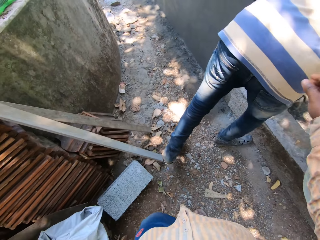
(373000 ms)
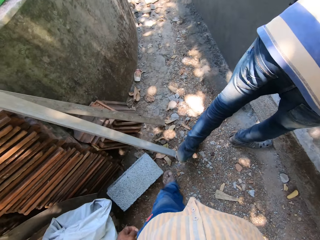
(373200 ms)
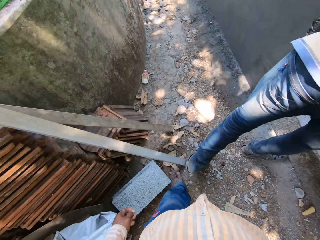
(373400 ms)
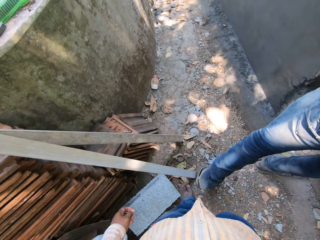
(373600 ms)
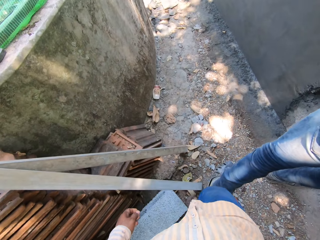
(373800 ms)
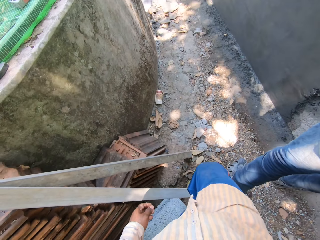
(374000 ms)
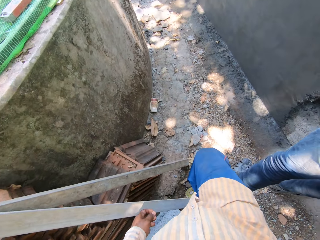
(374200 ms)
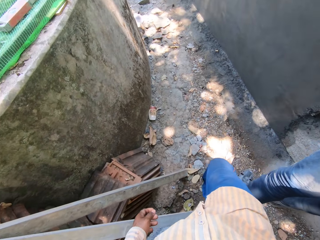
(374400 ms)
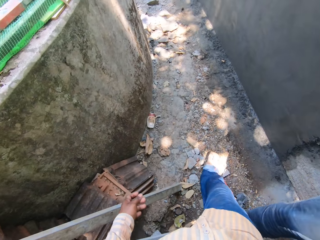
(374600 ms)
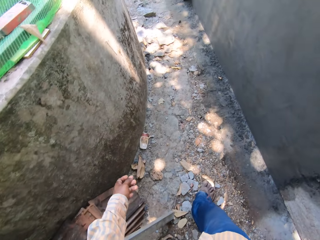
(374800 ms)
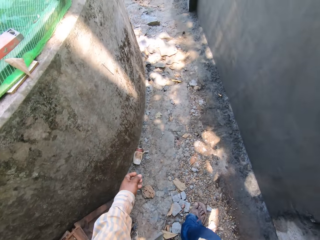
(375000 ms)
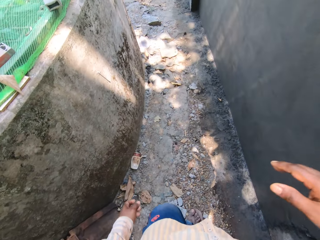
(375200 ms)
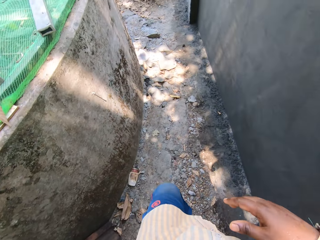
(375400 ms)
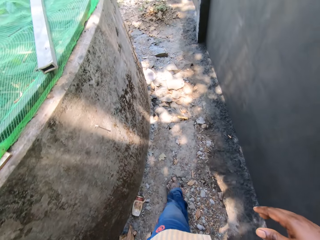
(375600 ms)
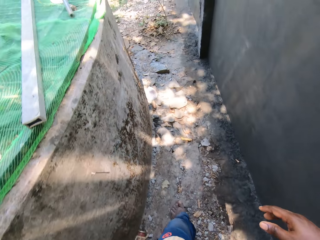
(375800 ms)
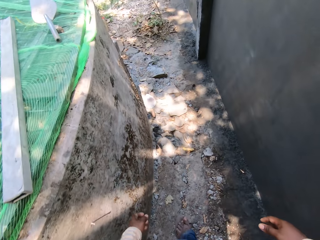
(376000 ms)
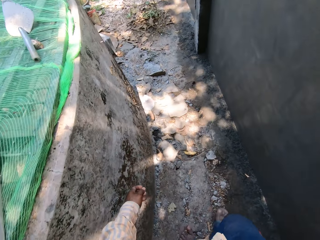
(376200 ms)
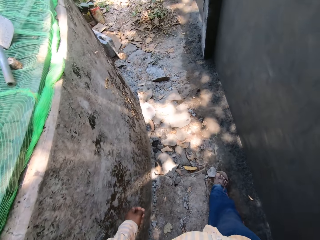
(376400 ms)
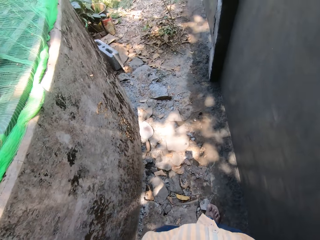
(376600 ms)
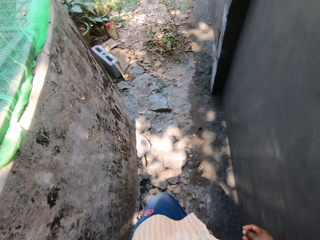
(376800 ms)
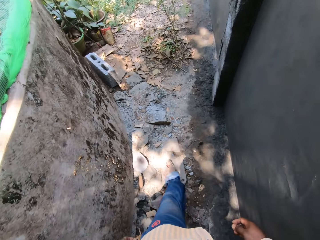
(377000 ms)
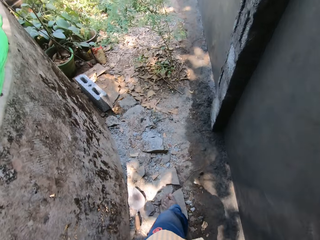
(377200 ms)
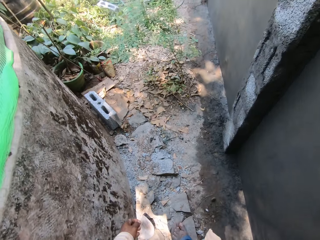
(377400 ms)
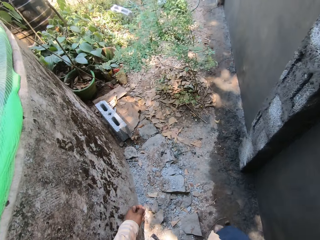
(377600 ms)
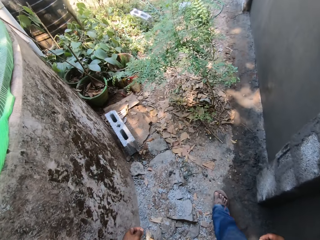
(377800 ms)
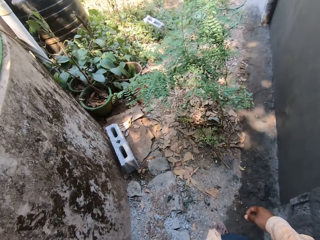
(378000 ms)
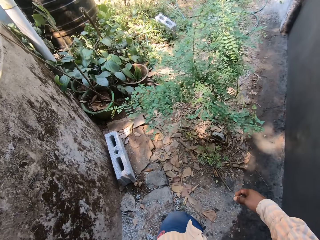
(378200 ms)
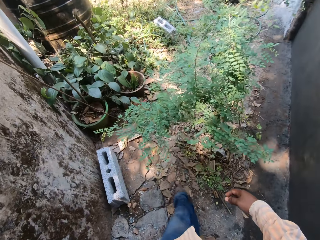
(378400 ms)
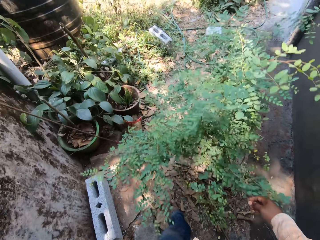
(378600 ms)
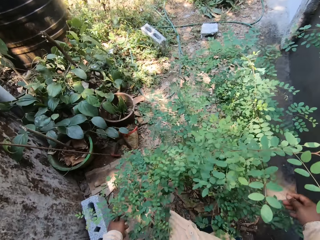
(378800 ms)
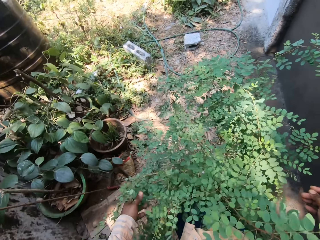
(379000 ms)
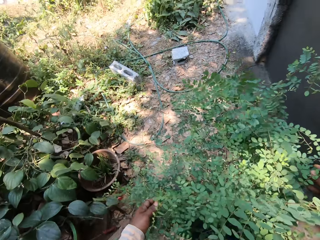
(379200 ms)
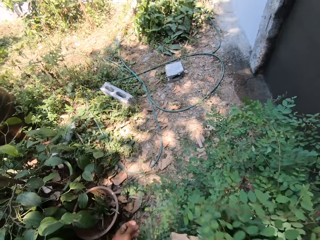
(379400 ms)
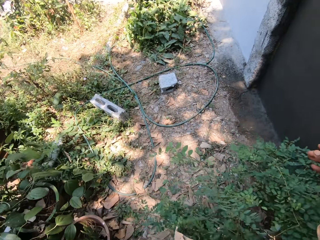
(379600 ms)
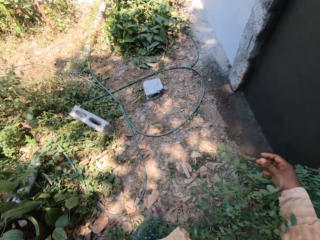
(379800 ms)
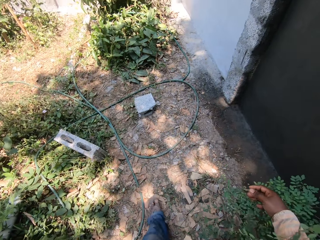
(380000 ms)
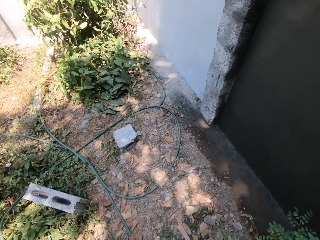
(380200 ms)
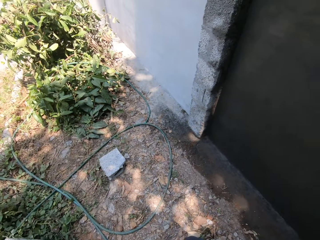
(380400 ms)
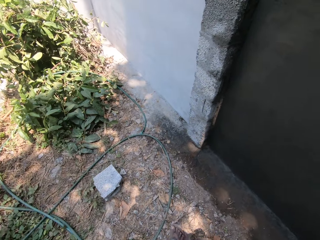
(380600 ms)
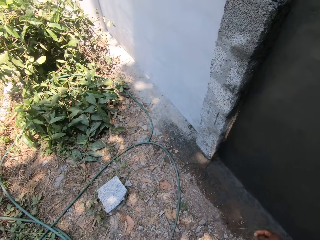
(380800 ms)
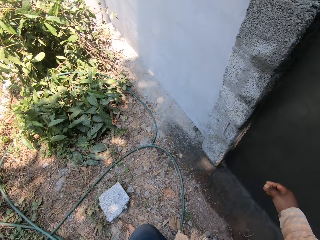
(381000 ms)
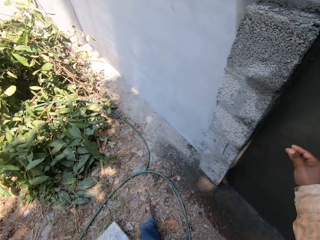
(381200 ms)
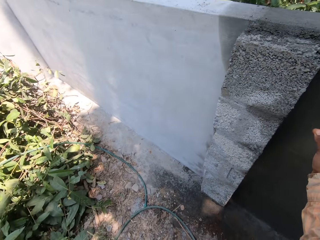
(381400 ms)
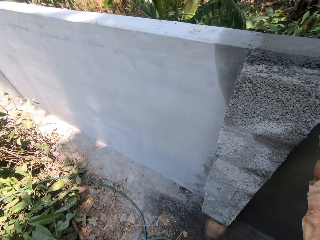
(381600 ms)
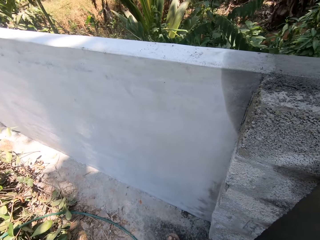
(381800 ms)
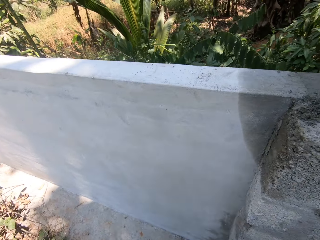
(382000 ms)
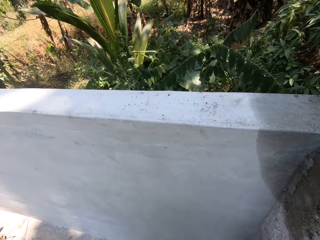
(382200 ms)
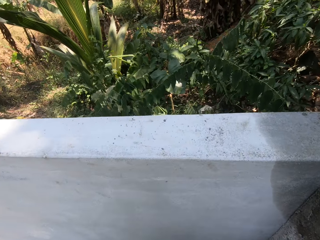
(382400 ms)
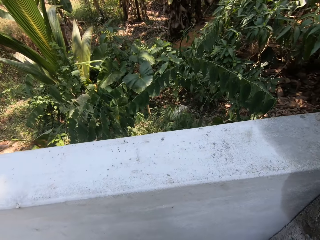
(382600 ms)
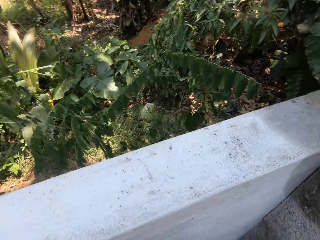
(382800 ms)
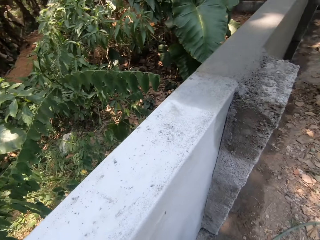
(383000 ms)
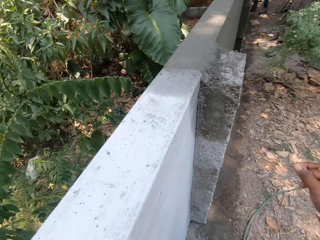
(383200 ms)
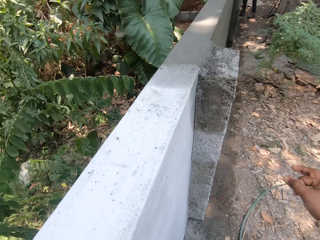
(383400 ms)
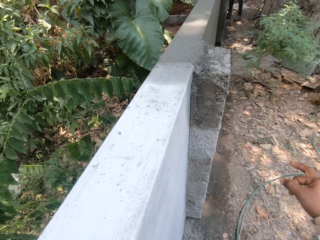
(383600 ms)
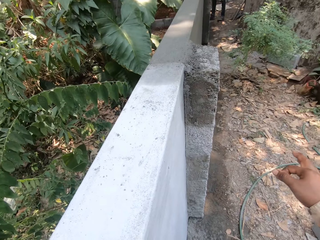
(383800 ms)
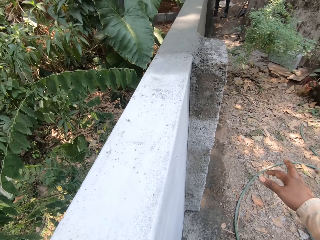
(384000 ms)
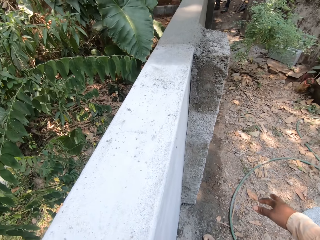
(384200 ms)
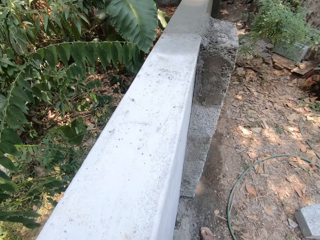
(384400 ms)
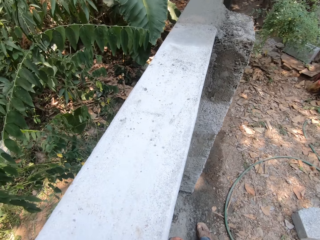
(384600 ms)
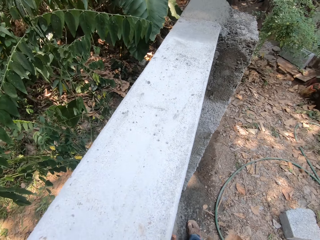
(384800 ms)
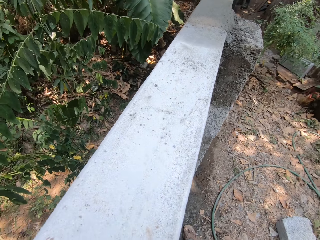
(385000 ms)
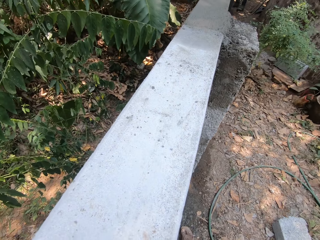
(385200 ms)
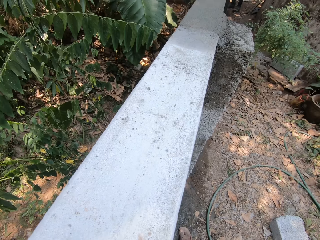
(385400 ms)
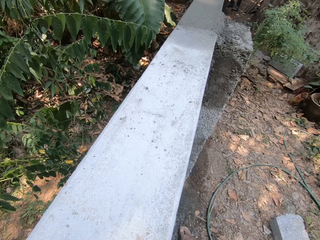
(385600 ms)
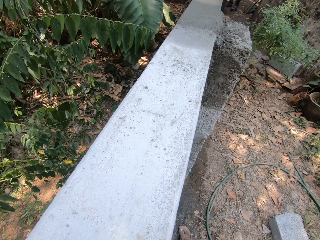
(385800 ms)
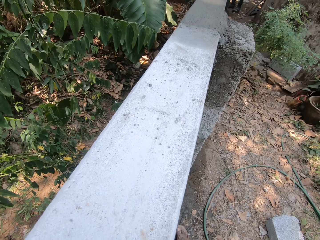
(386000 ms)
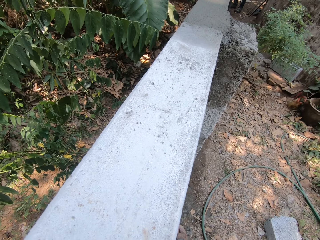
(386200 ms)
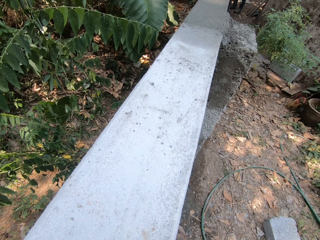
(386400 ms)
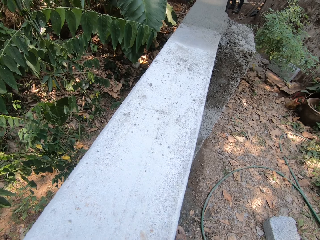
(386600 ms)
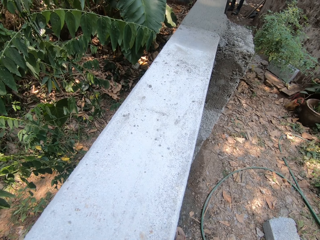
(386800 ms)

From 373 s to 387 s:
The camera wearer walks past a man. They look on the wall.

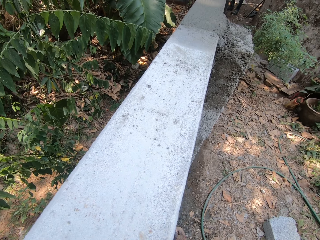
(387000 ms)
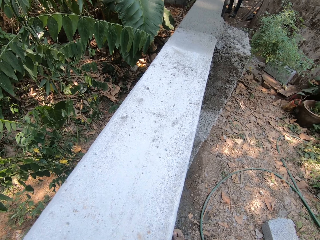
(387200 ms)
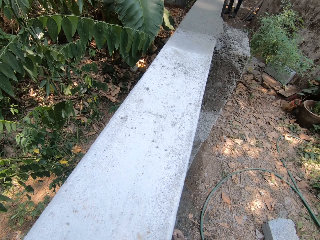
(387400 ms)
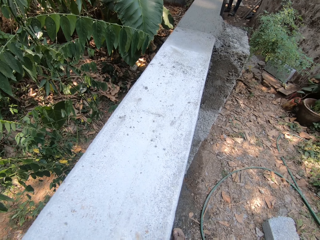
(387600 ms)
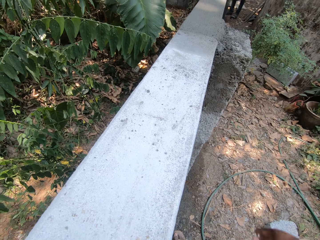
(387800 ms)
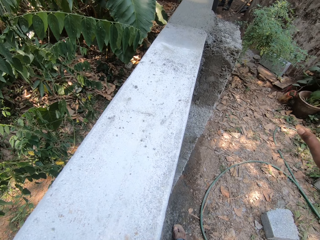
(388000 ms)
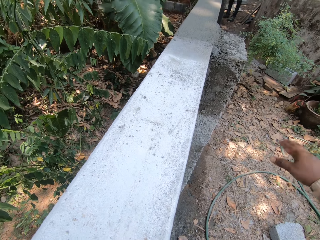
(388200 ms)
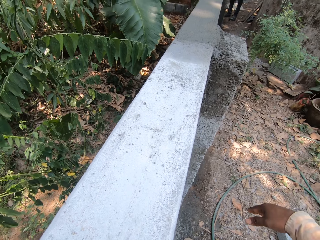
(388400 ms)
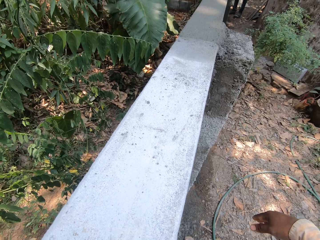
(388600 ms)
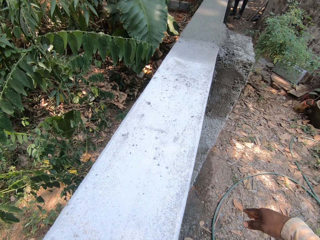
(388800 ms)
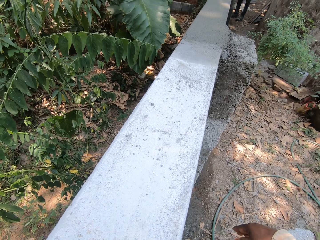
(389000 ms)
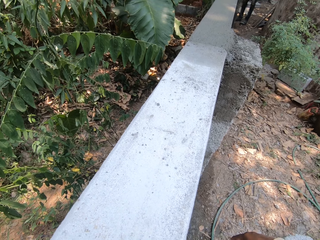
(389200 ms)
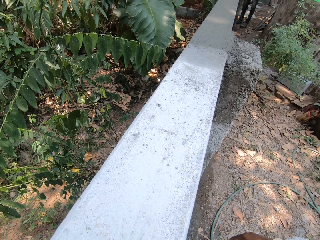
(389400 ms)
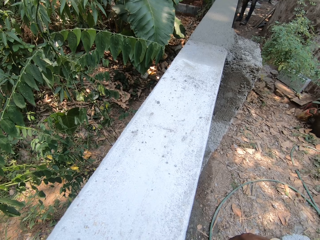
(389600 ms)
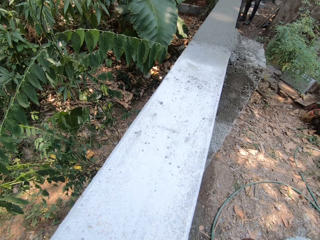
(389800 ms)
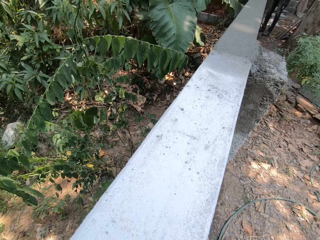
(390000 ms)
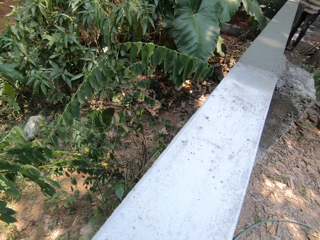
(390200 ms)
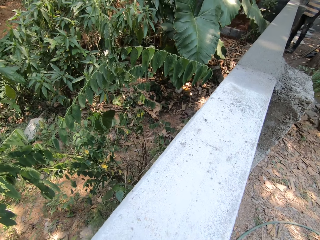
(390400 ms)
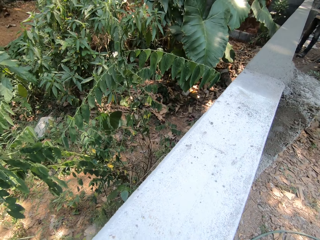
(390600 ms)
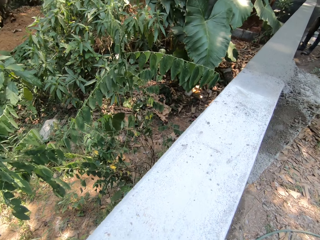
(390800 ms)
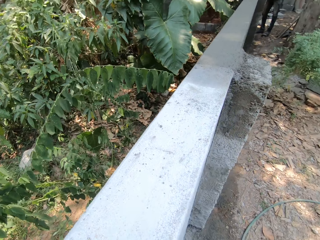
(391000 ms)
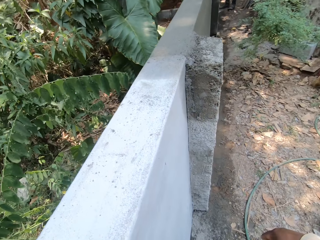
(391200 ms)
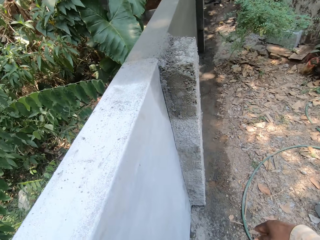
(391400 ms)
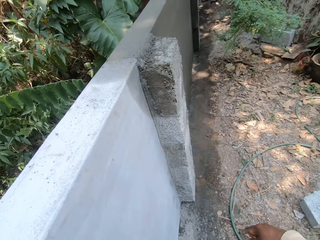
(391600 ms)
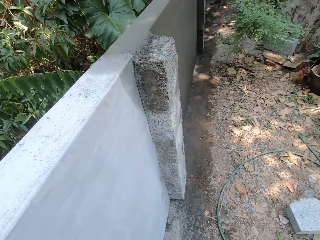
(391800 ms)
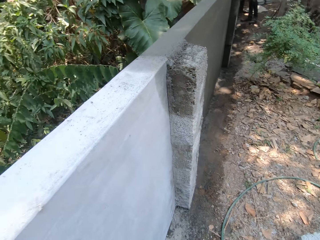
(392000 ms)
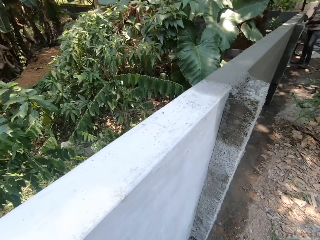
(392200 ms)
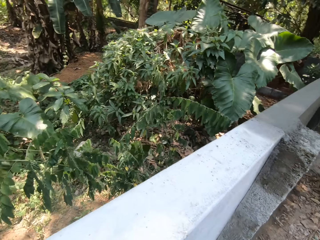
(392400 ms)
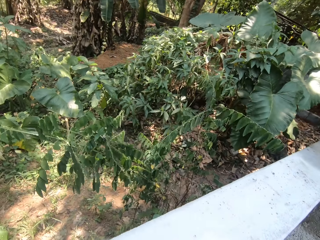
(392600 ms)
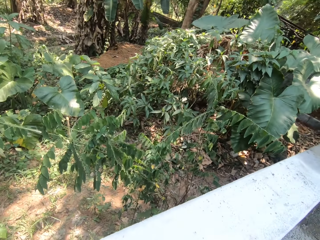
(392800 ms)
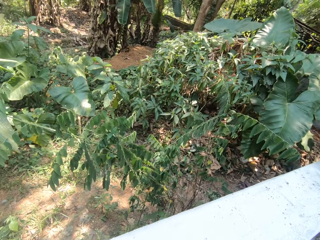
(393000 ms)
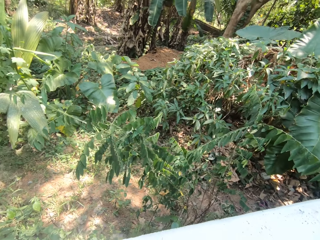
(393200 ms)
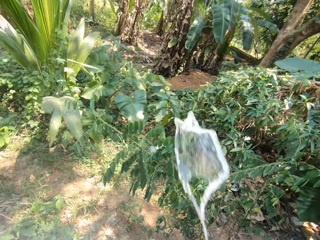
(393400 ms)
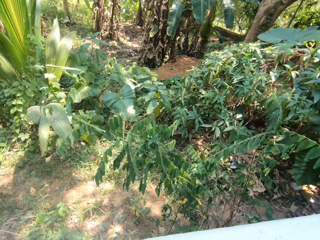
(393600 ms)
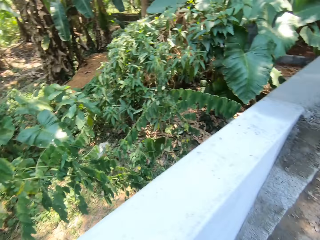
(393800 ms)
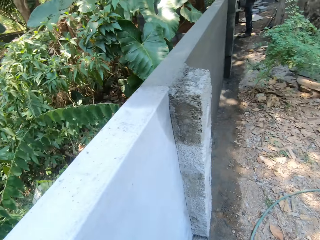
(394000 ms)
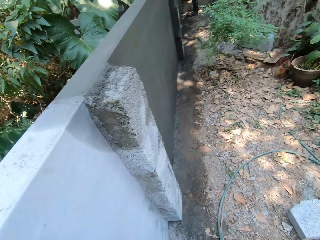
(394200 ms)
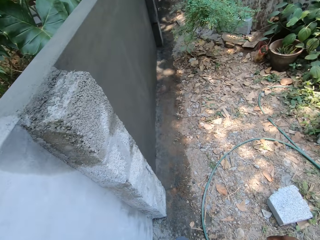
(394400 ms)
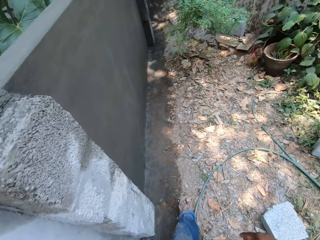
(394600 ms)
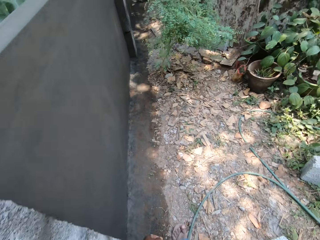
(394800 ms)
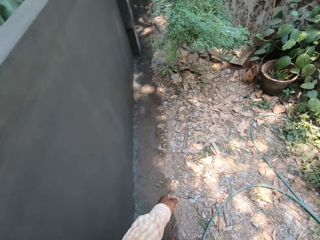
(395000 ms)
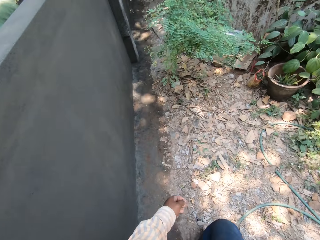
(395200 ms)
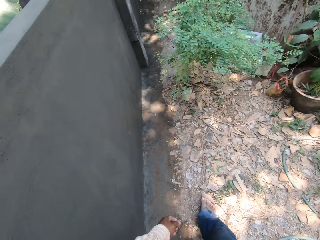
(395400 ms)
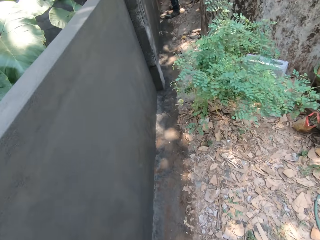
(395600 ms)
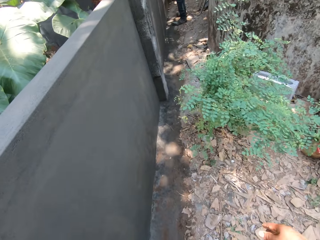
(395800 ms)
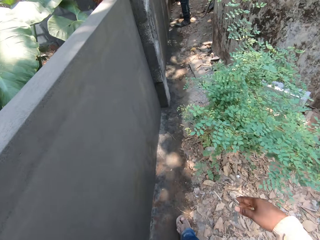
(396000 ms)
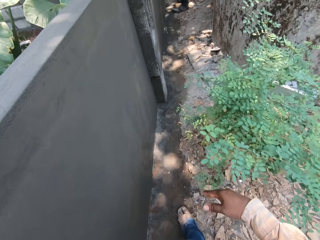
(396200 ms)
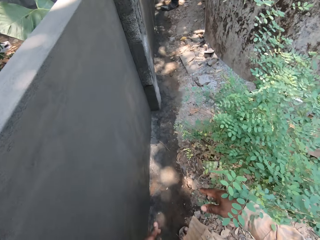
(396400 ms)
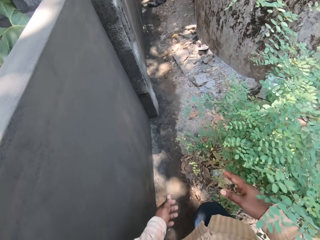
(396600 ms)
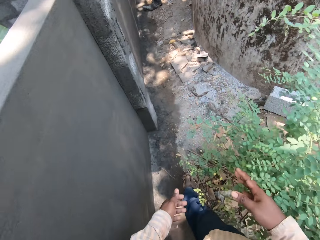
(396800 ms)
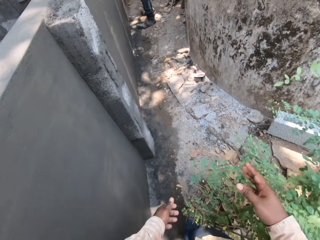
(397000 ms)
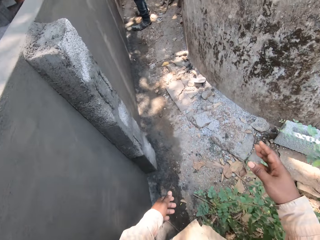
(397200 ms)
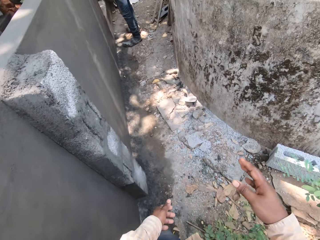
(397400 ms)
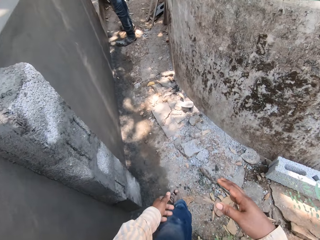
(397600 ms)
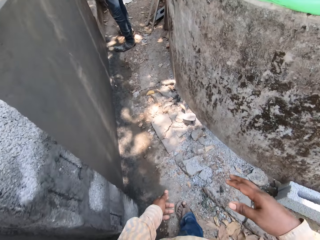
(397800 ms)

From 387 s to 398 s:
The camera wearer walks along the wall.
